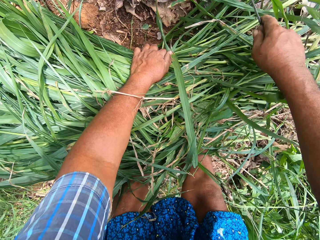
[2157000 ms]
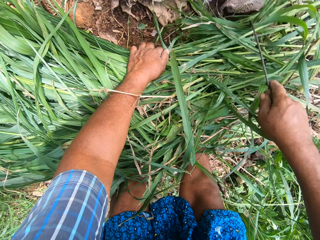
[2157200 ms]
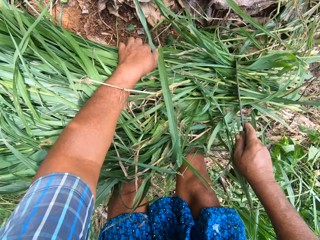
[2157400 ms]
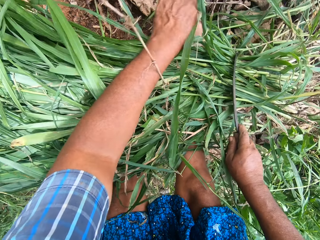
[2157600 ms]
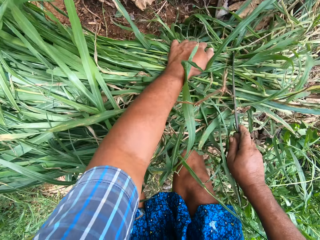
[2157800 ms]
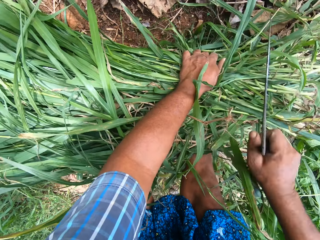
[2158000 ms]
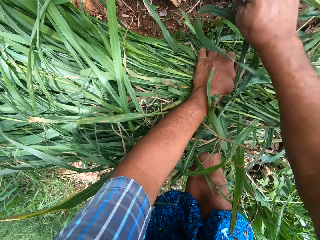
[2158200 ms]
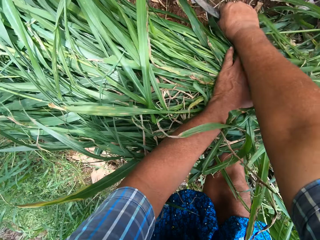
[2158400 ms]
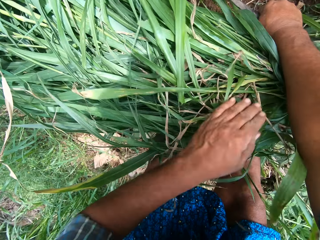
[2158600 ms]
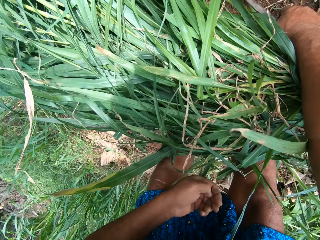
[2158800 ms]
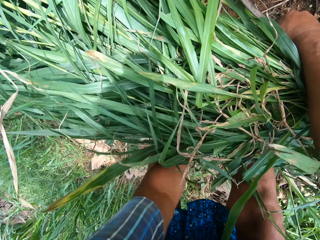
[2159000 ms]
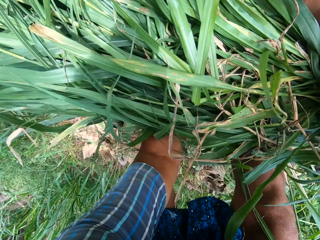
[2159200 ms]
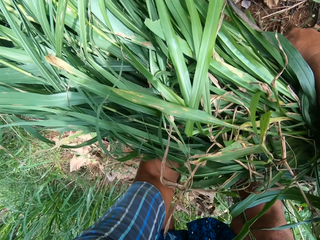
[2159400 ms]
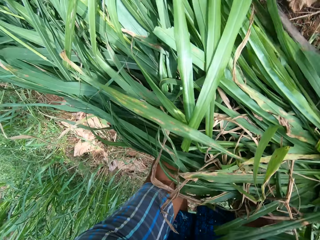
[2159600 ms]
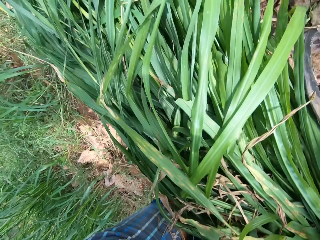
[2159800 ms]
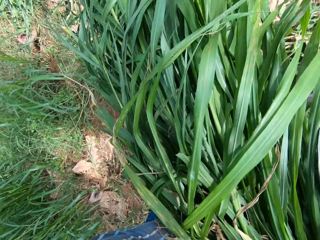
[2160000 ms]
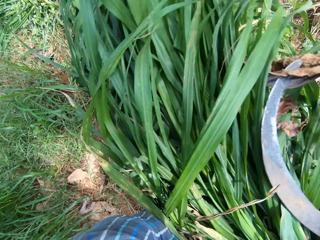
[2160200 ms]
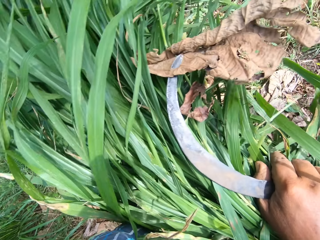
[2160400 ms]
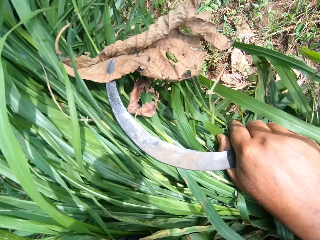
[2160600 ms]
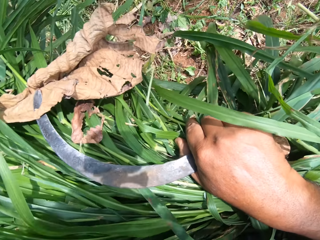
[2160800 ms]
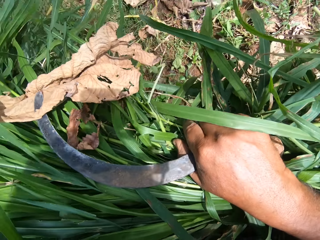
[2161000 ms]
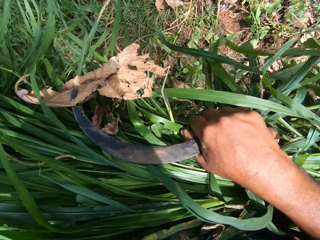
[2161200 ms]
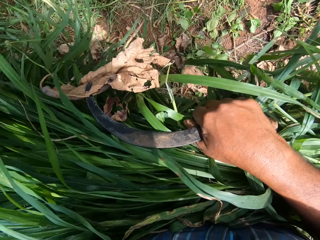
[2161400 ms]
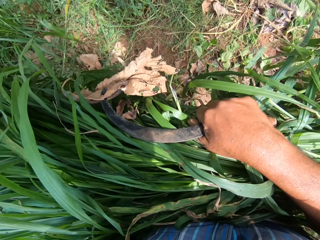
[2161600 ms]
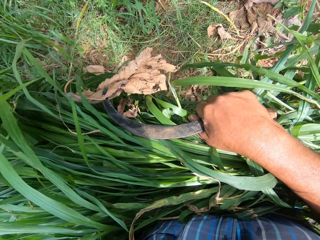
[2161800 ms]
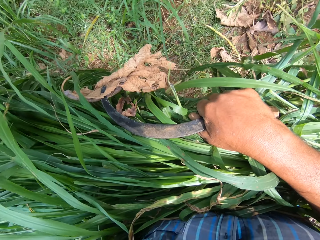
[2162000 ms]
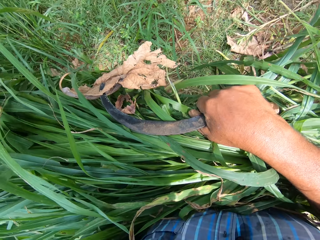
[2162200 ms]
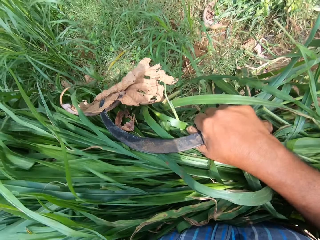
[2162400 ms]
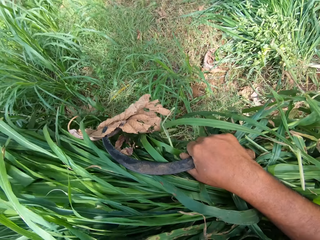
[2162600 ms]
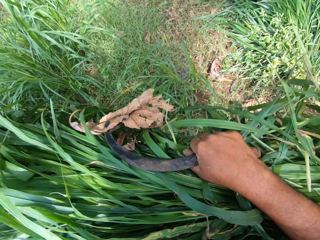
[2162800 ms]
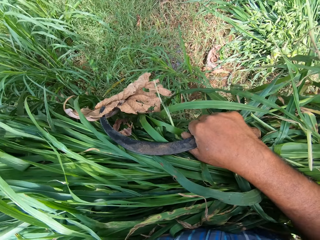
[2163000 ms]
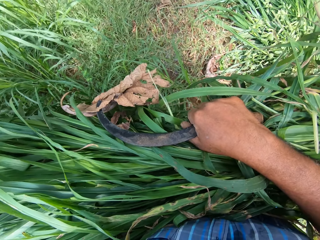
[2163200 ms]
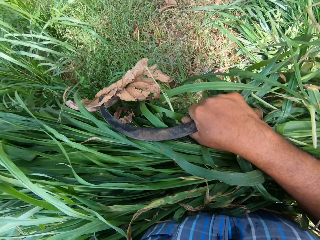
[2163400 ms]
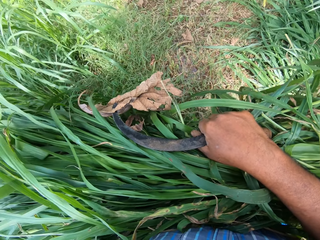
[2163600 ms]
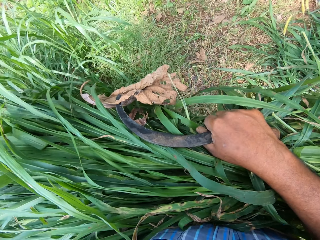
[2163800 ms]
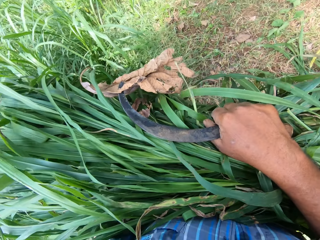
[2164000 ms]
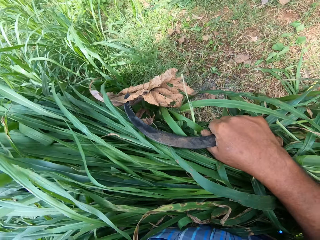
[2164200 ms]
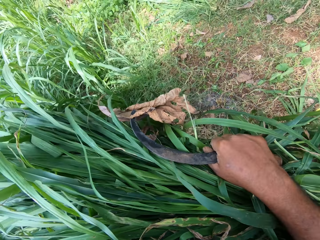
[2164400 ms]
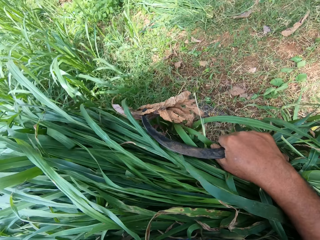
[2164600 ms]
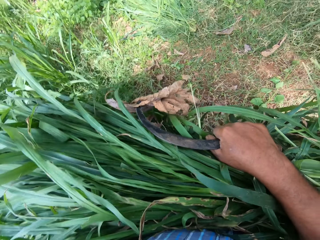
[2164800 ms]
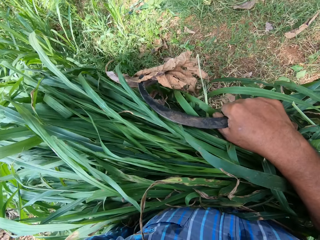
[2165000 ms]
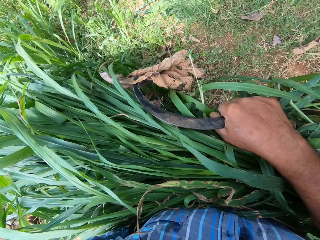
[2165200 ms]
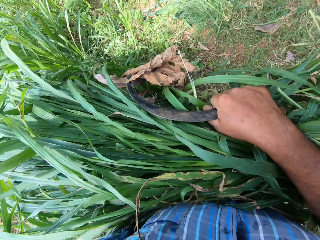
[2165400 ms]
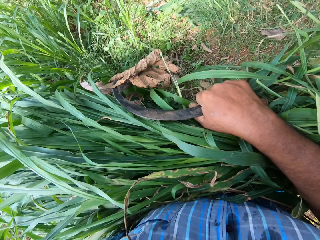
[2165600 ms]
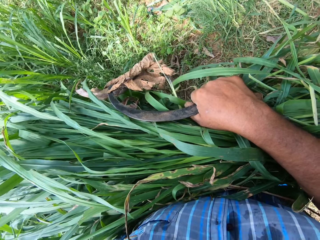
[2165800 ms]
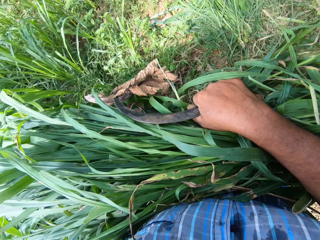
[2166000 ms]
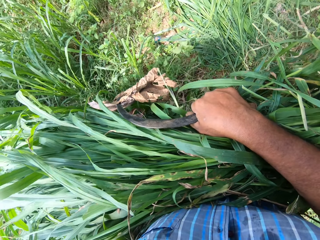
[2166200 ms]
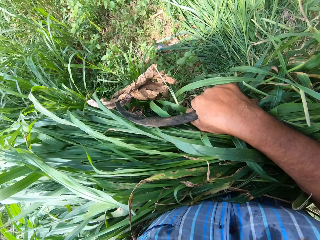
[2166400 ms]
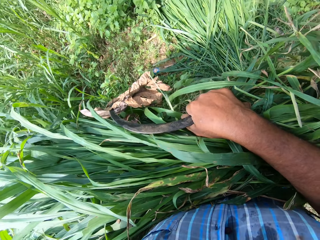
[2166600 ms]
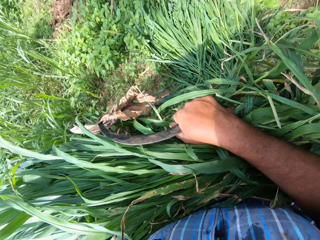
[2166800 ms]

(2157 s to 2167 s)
The camera wearer takes the pile of grasses on the ground. They carry the pile of grasses to another pile of grasses on the ground in the garden.

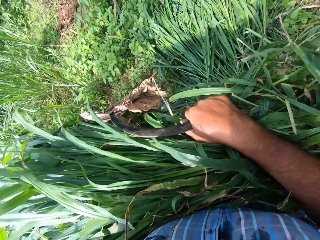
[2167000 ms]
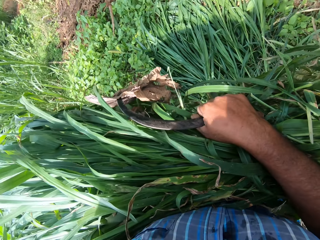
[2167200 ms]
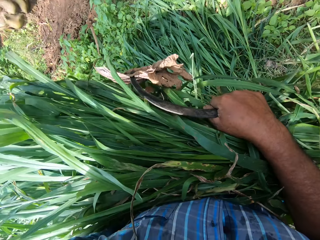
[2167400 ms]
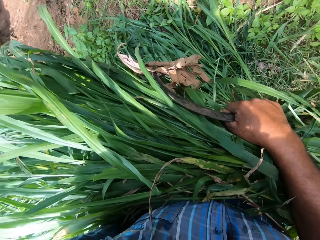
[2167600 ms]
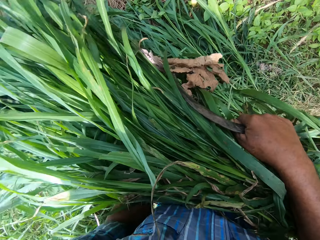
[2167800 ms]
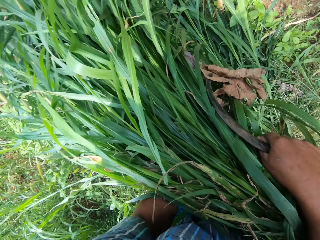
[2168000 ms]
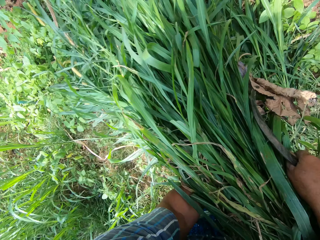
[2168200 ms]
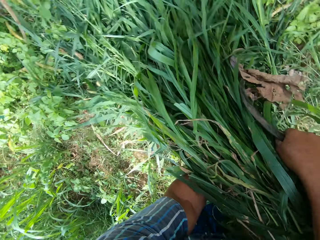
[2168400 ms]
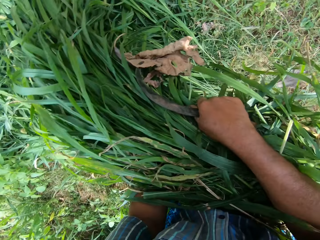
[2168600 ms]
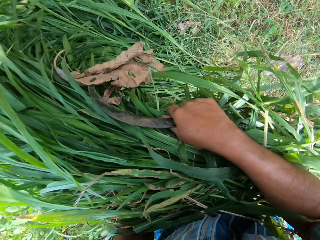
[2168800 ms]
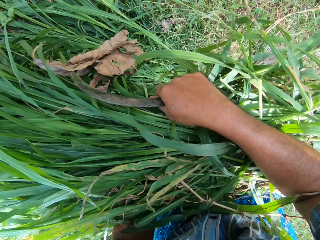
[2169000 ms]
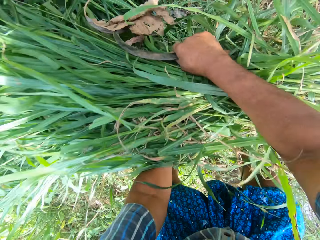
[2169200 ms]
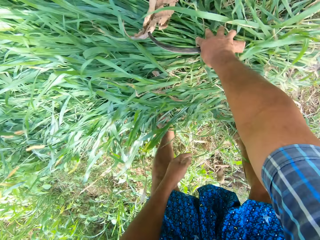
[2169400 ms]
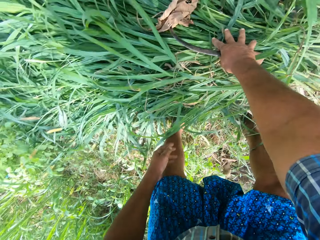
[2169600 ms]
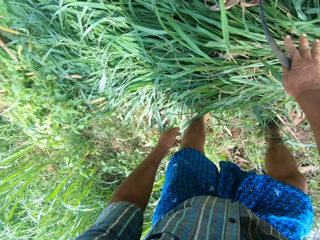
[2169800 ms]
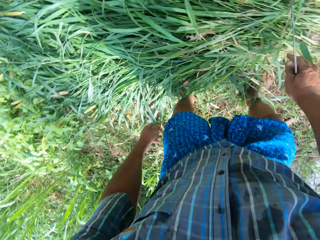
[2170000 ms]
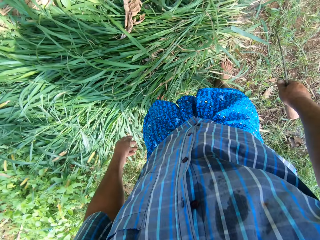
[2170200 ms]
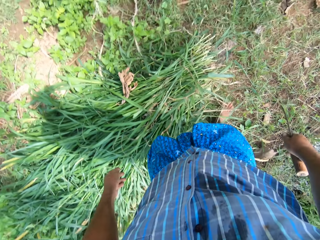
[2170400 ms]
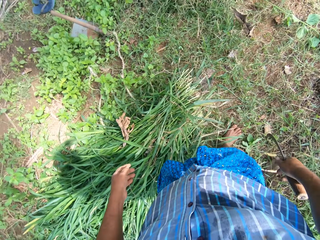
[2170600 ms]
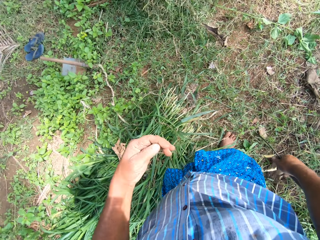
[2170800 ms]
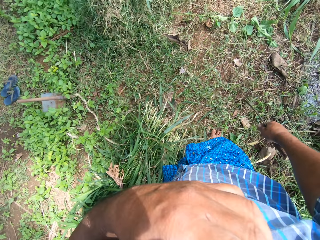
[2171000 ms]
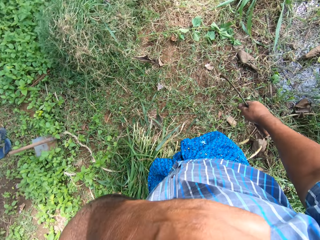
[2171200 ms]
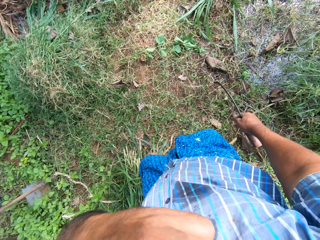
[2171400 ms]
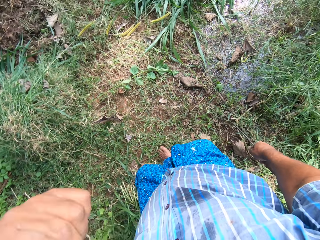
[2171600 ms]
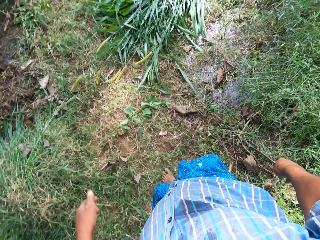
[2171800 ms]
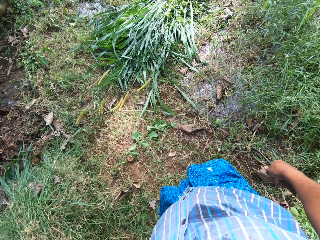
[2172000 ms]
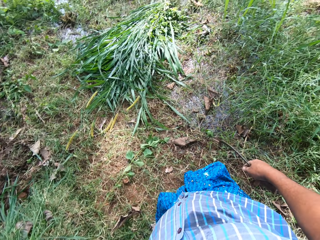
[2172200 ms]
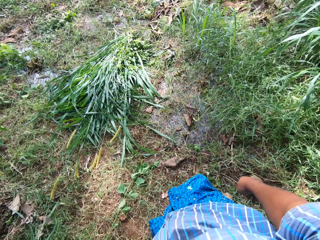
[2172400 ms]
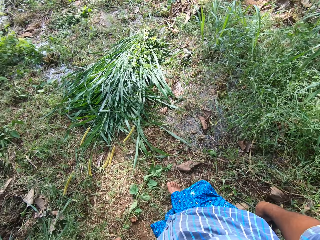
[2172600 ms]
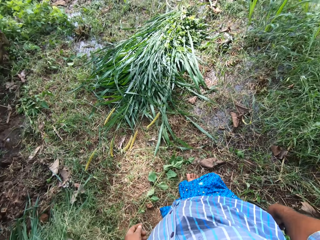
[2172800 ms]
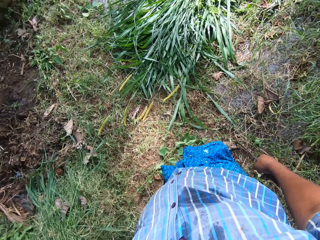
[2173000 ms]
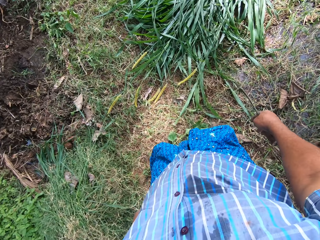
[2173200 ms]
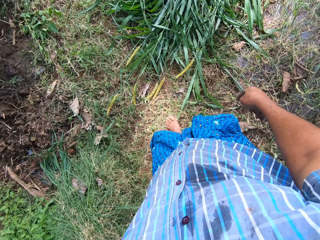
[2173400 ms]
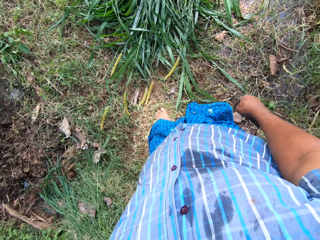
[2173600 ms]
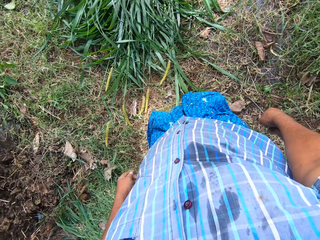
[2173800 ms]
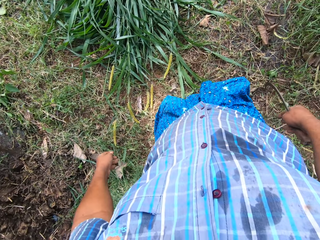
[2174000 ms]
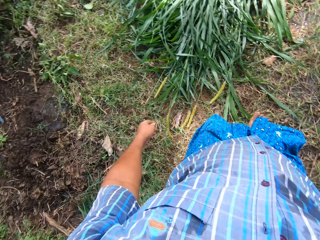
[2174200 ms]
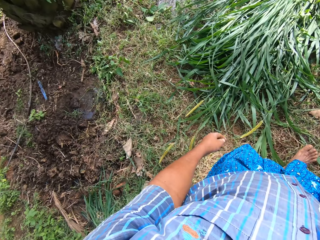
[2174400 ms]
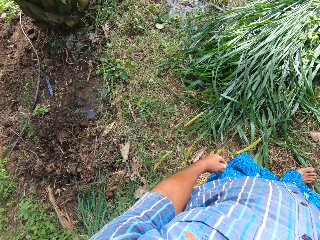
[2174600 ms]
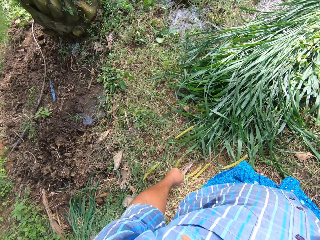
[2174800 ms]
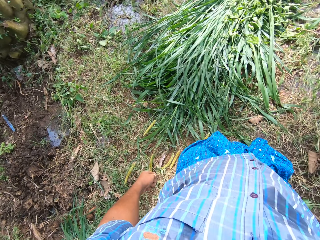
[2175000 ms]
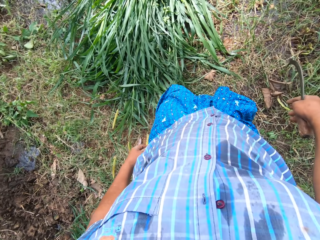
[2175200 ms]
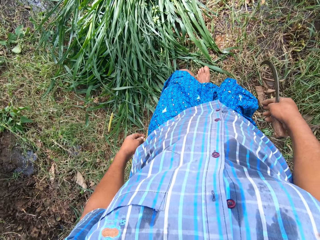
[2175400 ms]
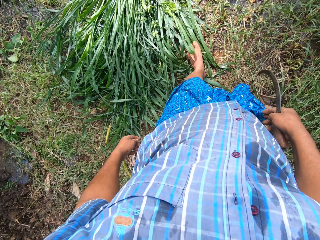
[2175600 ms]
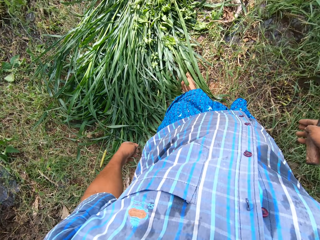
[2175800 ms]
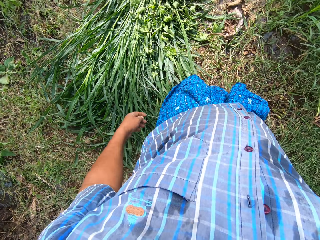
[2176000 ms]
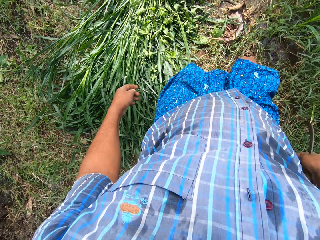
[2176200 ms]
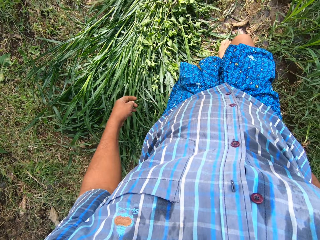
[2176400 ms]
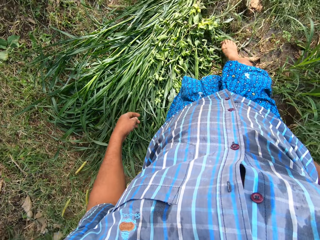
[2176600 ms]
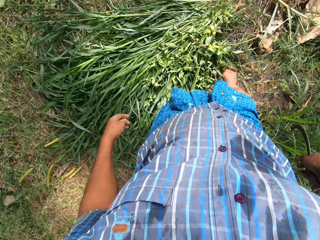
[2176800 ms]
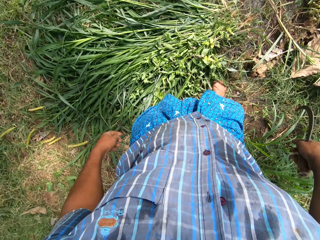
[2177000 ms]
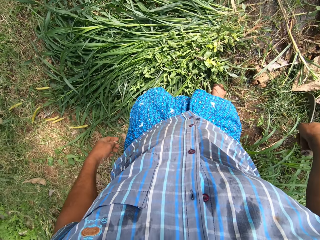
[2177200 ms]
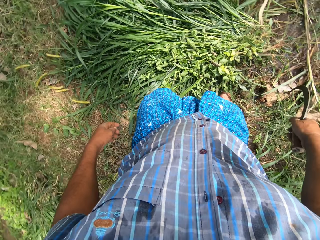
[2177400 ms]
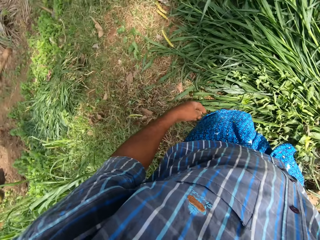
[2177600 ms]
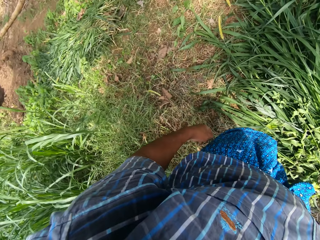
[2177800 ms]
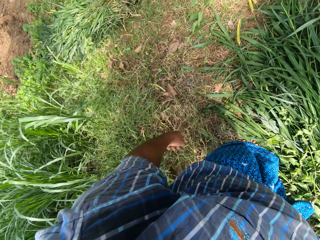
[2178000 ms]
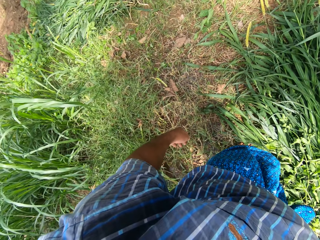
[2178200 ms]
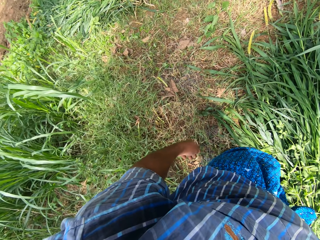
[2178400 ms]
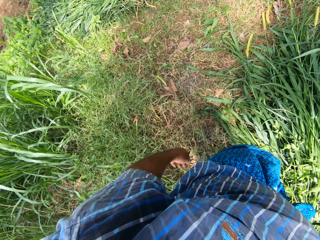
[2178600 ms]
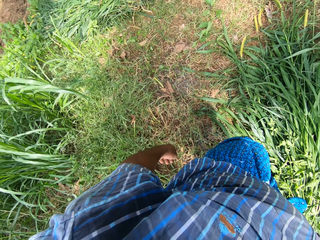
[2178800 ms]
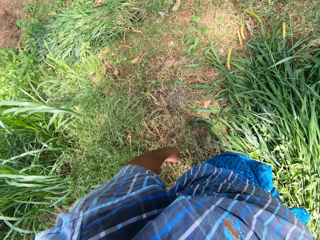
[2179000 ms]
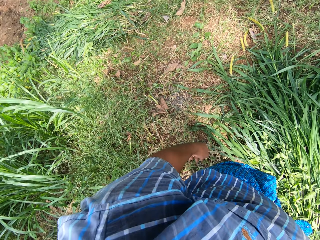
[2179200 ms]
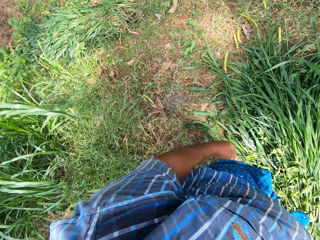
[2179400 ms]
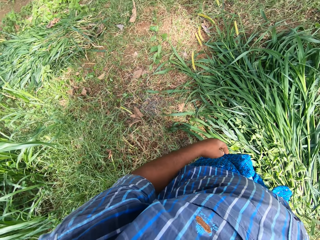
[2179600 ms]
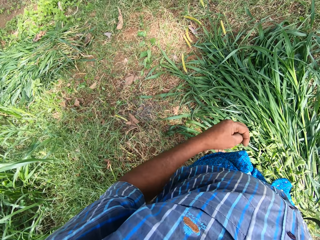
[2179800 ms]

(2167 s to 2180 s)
The camera wearer drops the grasses on the pile of grasses on the ground. He stands. He raises his left hand to his face. He walks back to another pile of grasses on the ground. He wipes the hand on the face. He drops the hand. He approaches the cut grass on the ground. He stops walking.
